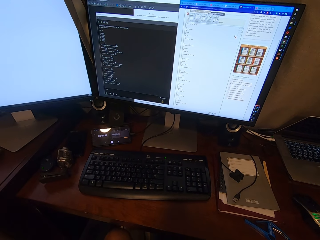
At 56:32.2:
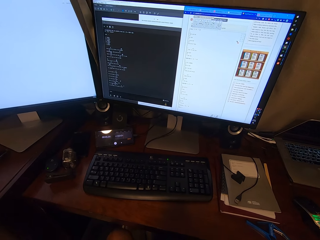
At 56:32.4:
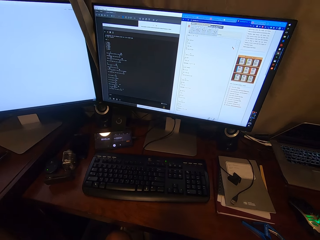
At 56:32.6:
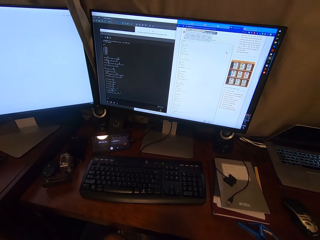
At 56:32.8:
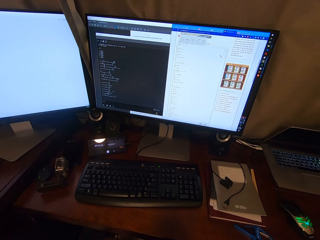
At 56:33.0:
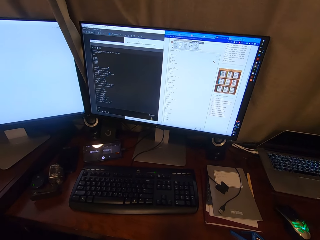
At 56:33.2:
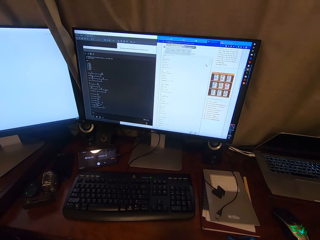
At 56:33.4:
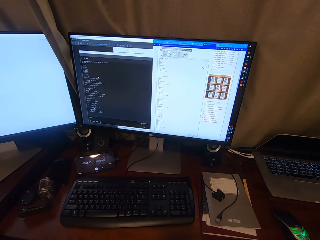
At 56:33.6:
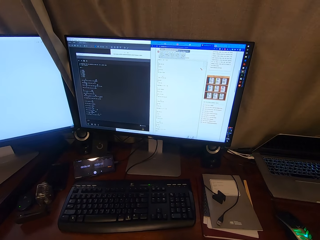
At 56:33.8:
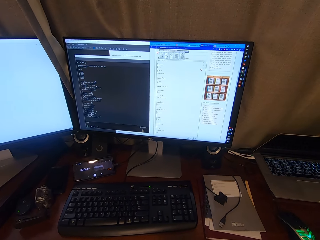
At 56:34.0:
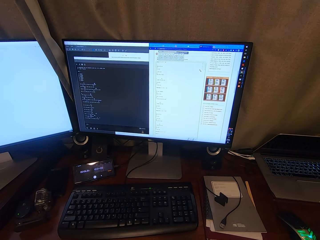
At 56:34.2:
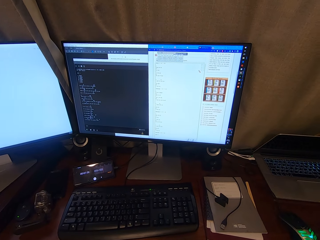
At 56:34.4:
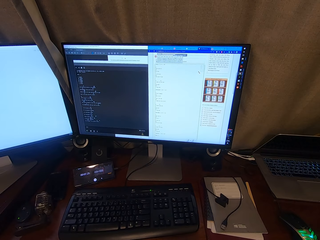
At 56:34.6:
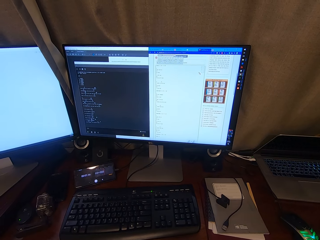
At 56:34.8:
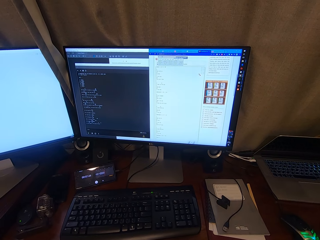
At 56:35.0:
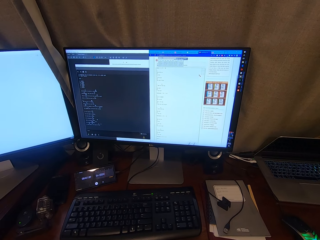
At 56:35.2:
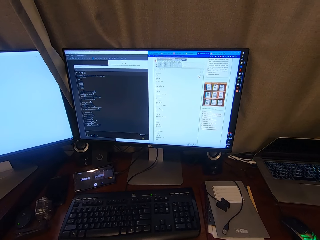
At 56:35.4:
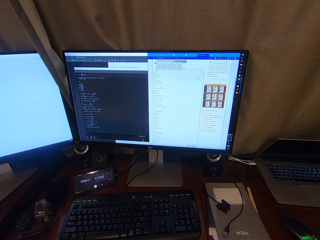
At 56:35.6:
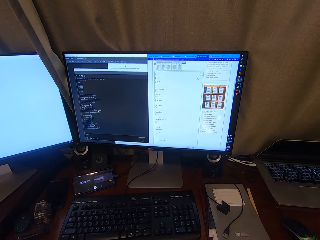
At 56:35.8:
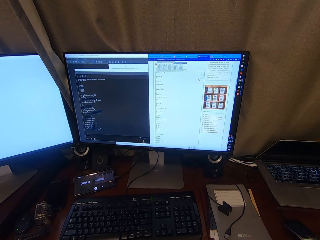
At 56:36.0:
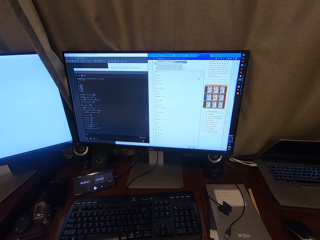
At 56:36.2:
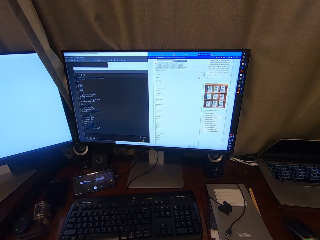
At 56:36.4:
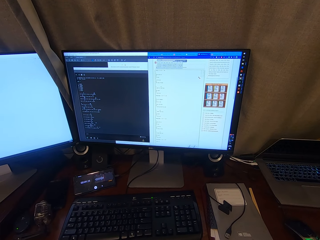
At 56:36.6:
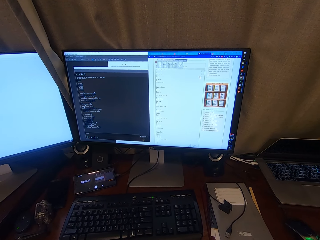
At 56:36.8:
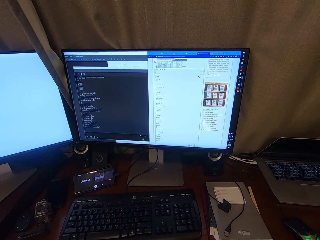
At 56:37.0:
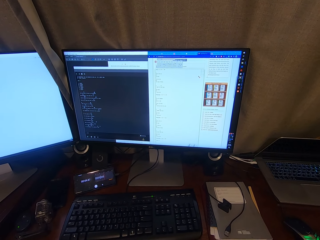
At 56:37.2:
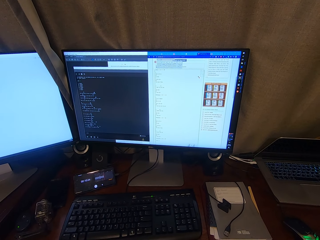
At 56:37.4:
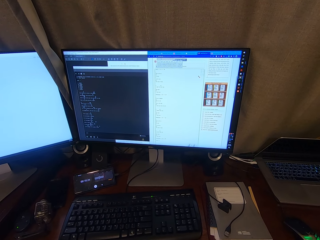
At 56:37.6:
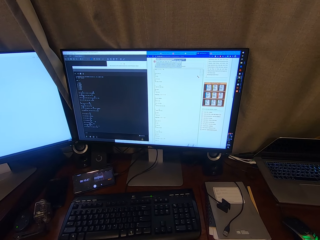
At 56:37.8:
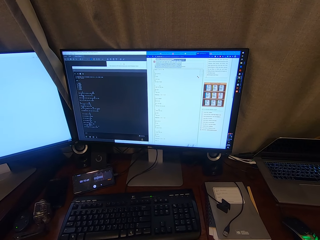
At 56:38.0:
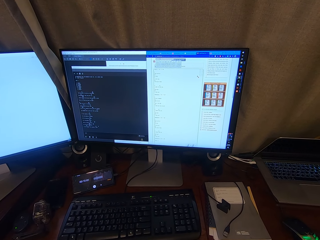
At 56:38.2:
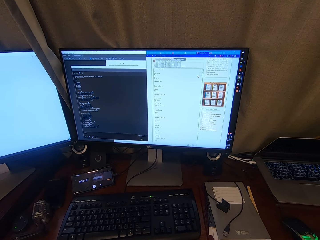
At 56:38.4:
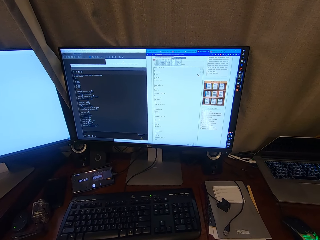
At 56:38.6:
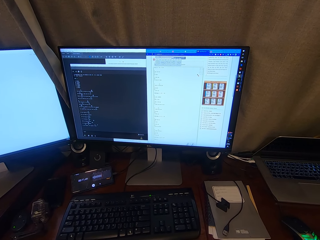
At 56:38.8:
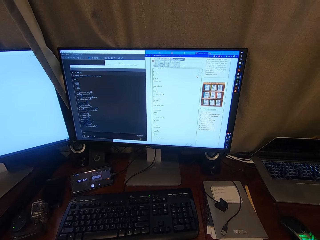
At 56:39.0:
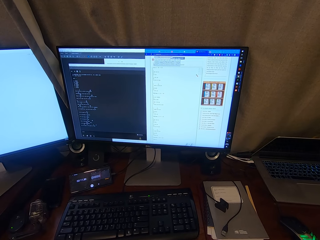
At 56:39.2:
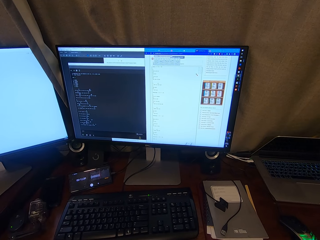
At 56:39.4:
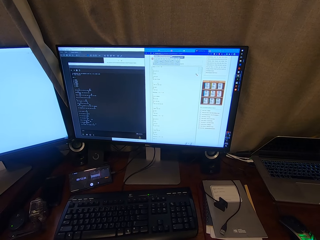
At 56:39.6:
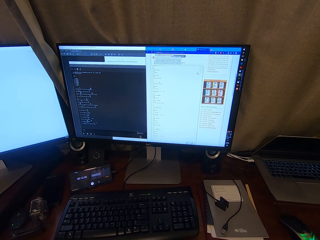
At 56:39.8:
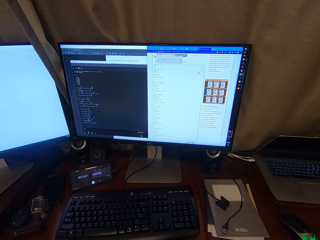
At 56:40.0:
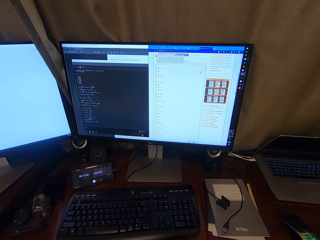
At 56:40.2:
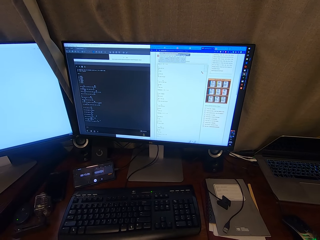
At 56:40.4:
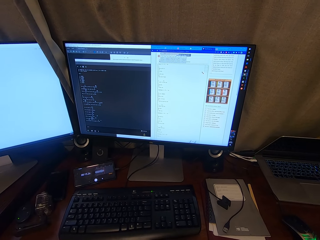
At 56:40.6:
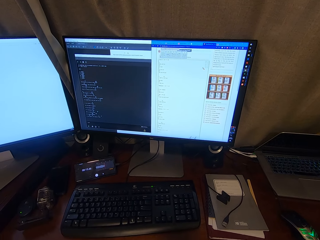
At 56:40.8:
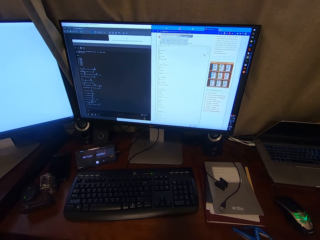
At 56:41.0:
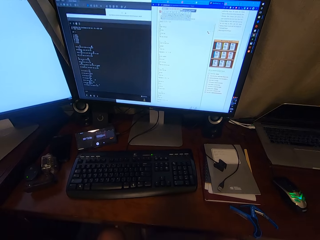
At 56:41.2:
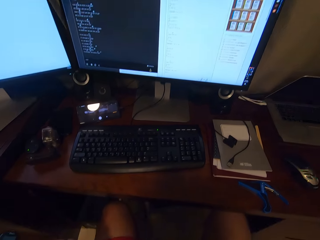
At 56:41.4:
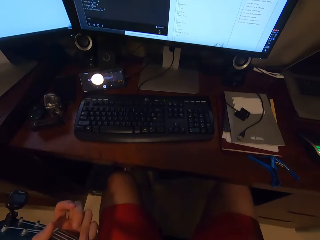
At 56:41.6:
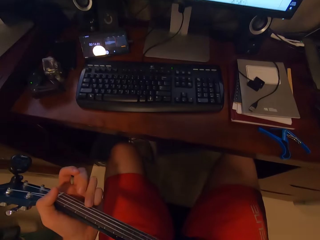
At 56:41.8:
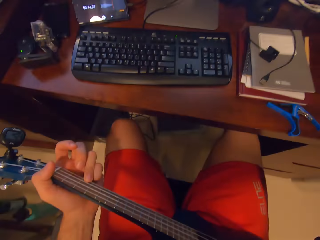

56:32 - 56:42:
The camera wearer sings. They look at a computer.

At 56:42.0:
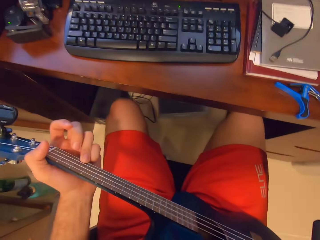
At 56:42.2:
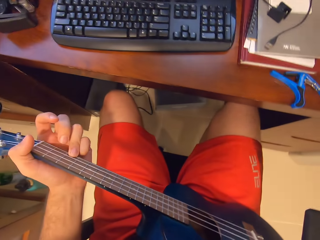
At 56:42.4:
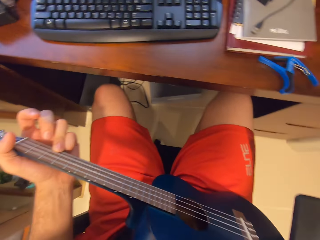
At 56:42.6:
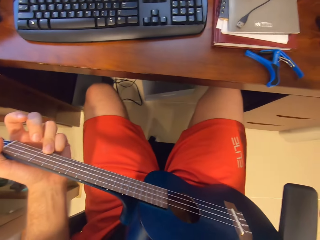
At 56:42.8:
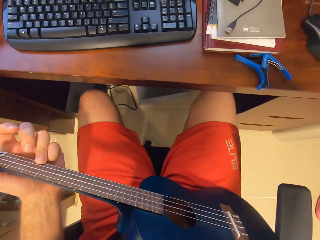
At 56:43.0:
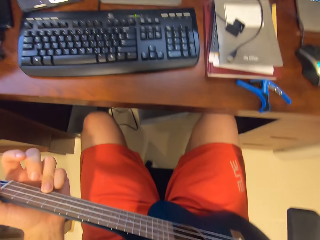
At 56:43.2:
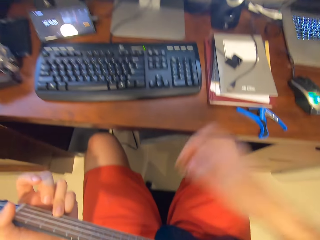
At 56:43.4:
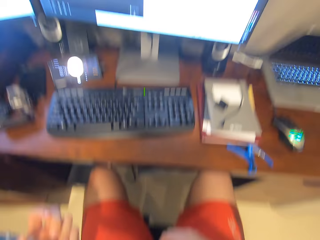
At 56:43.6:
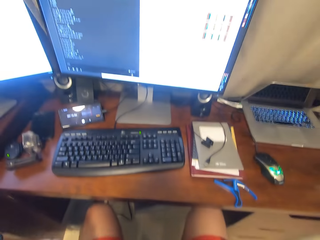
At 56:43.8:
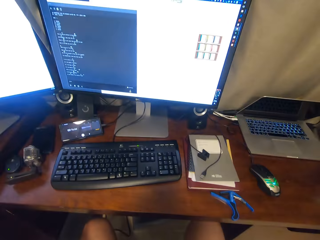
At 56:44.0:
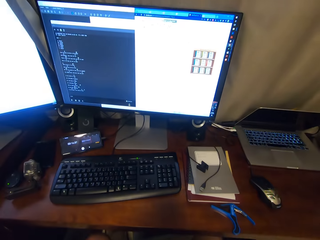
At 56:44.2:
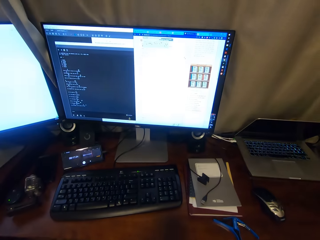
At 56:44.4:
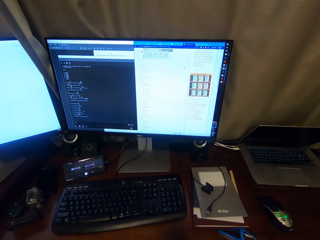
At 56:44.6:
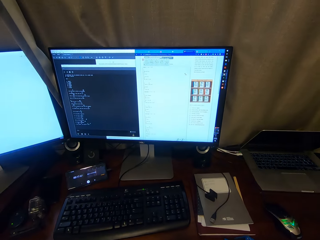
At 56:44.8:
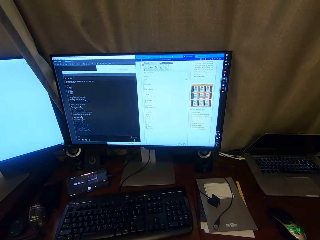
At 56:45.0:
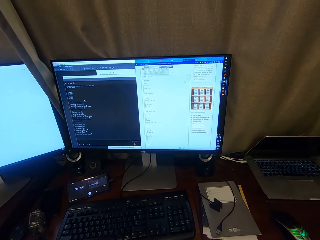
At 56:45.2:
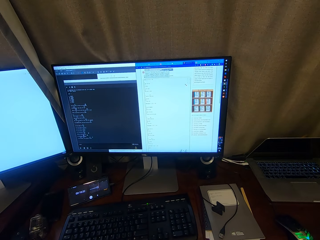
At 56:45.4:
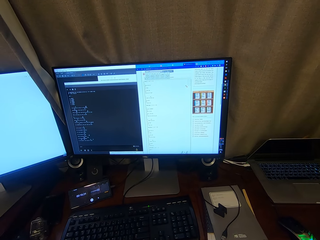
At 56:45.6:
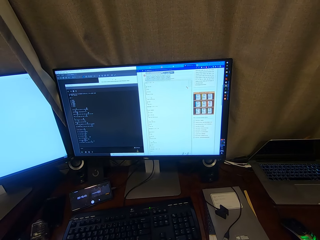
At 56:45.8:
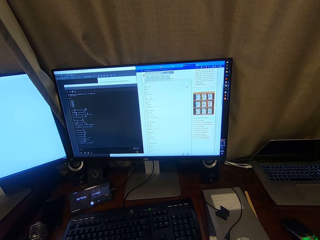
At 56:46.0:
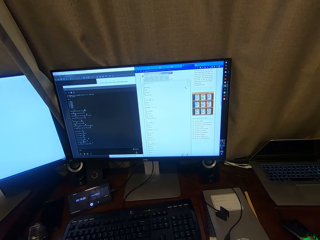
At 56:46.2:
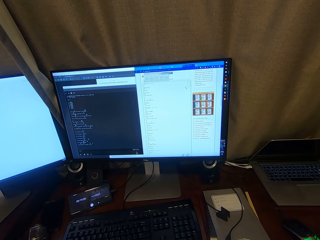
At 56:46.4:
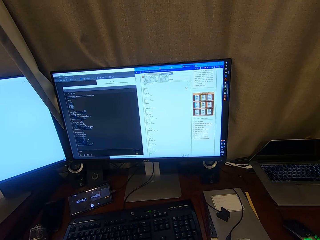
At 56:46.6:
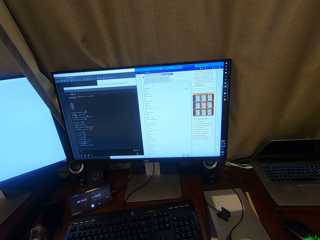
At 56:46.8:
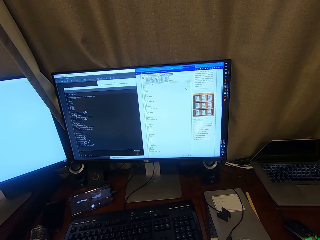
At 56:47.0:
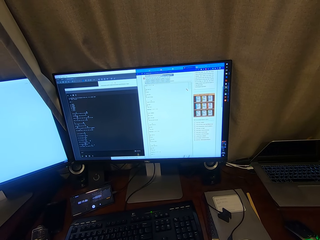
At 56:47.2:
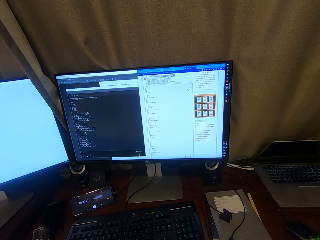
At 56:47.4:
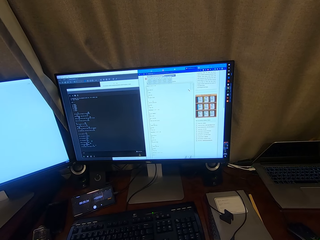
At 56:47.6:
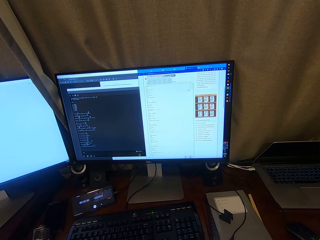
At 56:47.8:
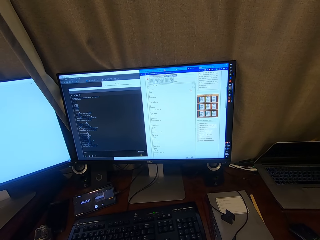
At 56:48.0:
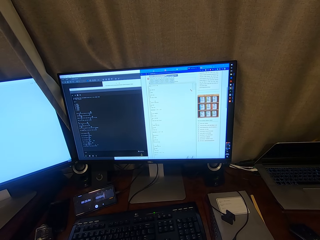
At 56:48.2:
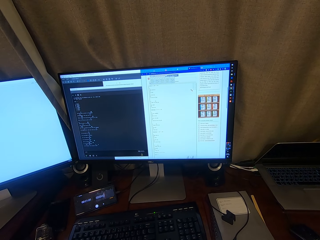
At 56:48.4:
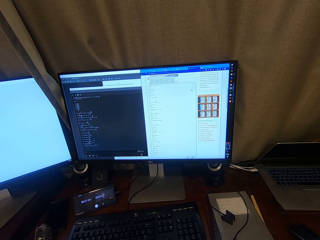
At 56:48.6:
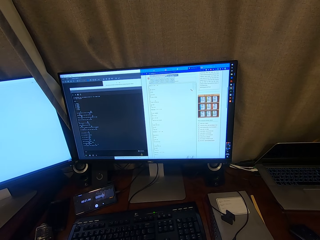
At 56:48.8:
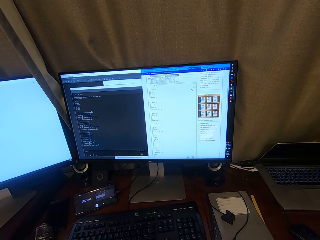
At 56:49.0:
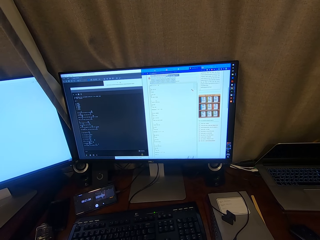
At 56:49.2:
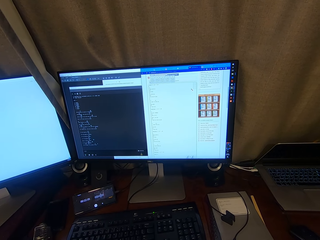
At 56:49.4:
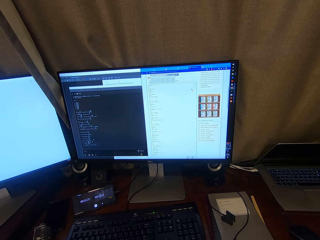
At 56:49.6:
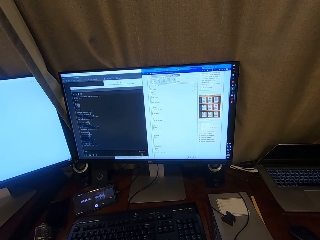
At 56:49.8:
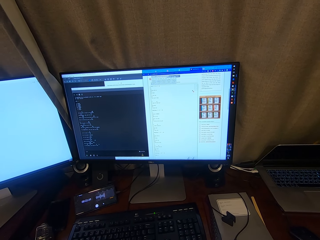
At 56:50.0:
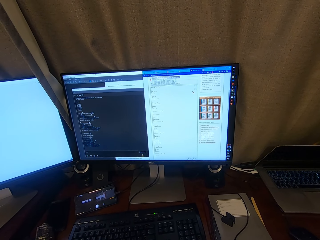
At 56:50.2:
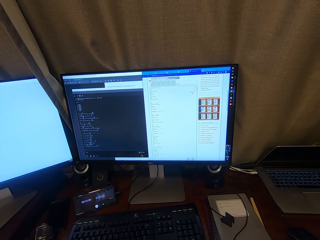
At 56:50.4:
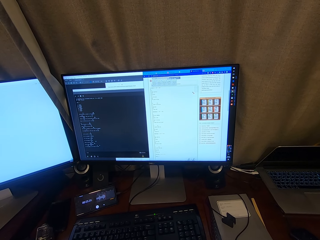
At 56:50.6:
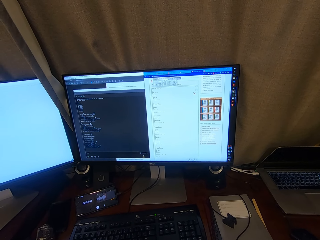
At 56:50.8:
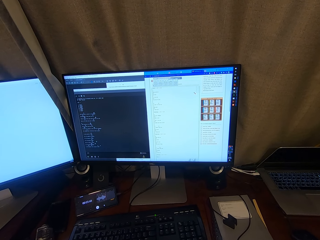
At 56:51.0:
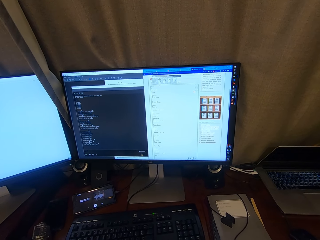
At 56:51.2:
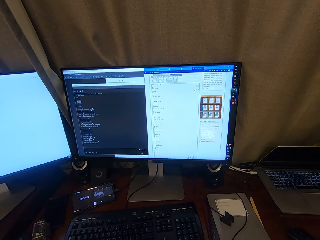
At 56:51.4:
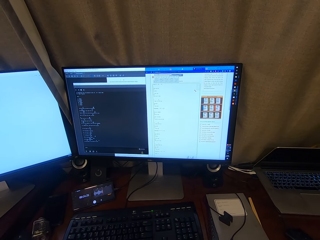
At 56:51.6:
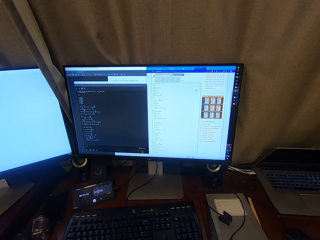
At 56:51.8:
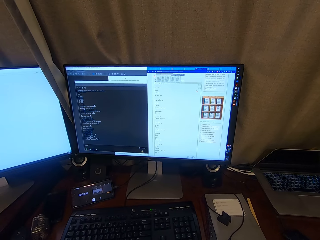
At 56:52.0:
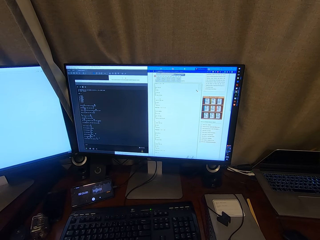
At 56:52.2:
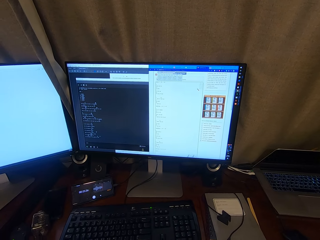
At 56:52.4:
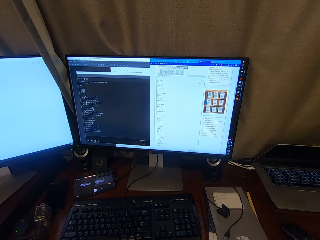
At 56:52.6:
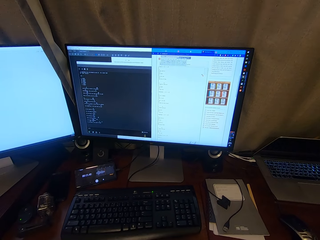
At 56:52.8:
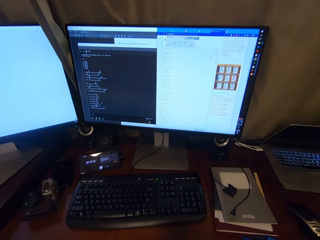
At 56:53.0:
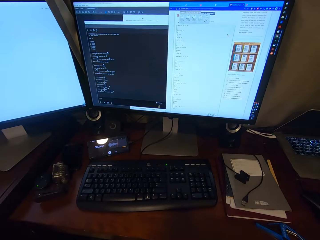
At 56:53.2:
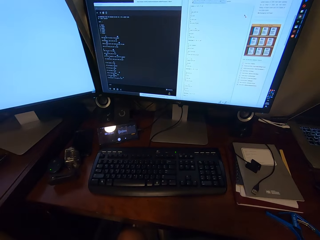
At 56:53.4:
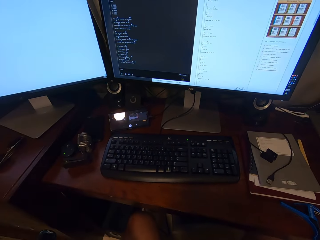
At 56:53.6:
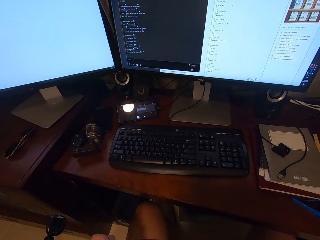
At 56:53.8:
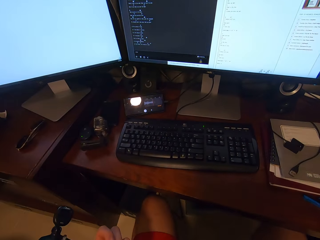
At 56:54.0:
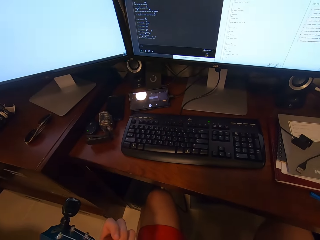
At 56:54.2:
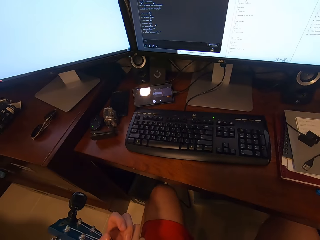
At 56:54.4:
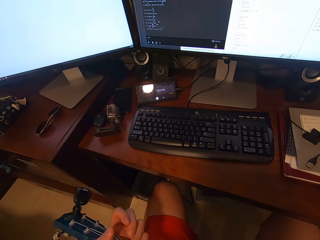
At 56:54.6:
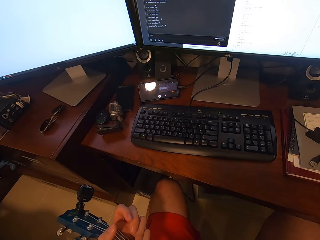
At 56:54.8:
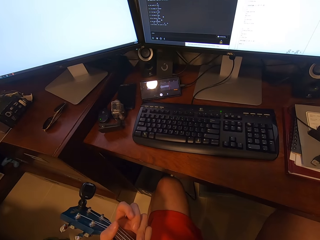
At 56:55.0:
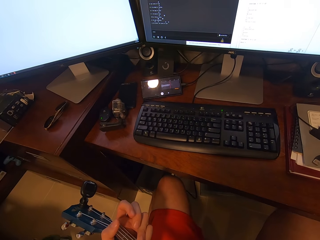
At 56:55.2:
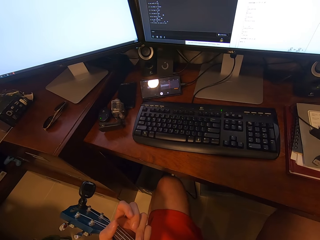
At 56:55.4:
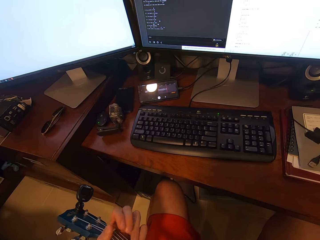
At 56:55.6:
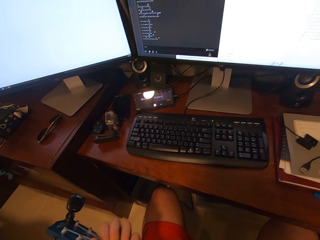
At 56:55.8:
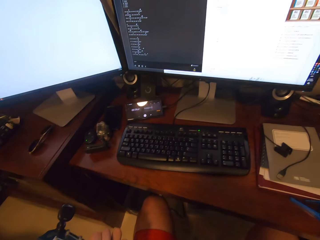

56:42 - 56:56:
The camera wearer looks down to his guitar. He stops playing the guitar. He clicks the mouse. He resumes playing the guitar. He sings. He looks at a computer. He moves his head down.
